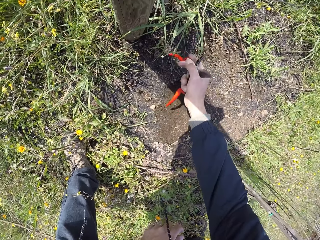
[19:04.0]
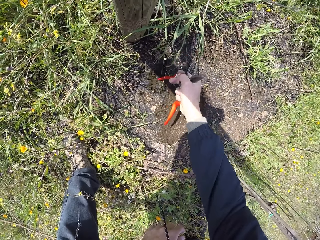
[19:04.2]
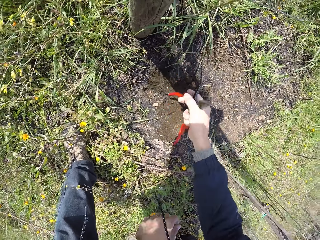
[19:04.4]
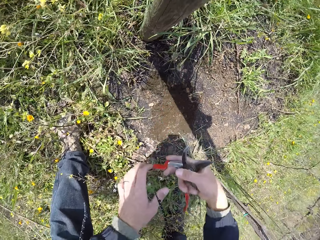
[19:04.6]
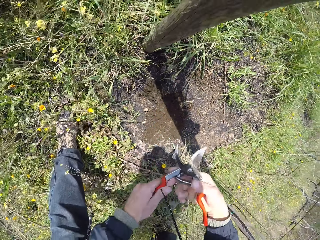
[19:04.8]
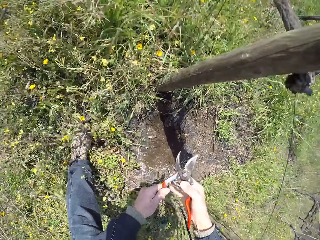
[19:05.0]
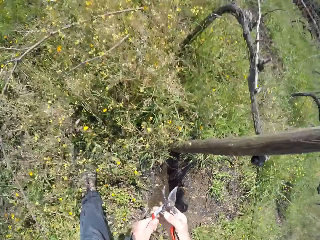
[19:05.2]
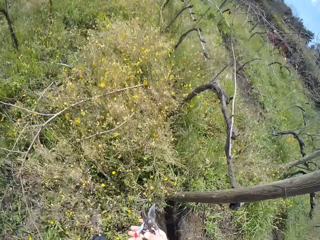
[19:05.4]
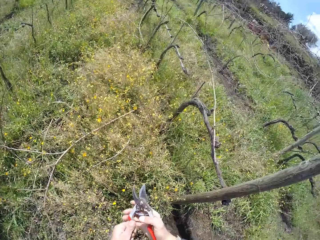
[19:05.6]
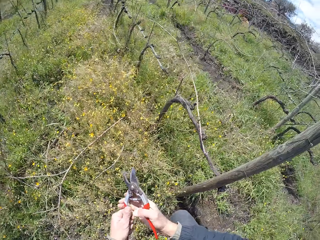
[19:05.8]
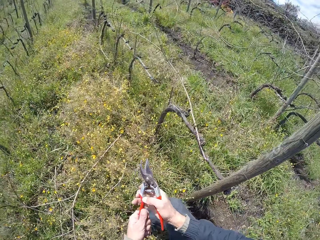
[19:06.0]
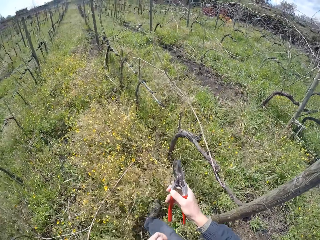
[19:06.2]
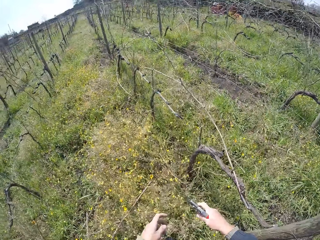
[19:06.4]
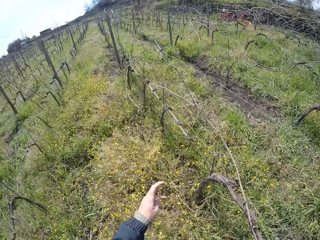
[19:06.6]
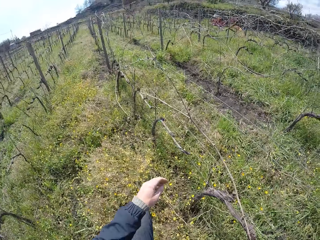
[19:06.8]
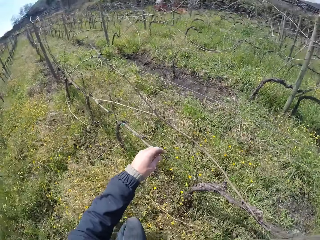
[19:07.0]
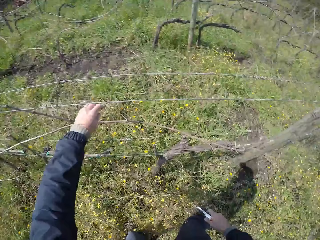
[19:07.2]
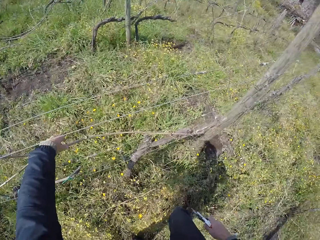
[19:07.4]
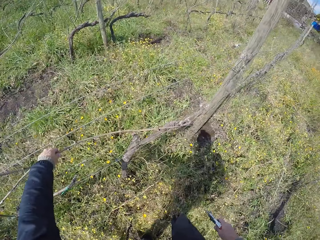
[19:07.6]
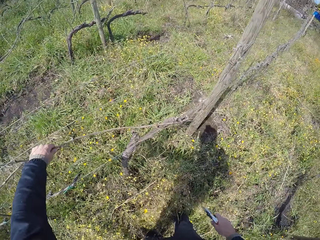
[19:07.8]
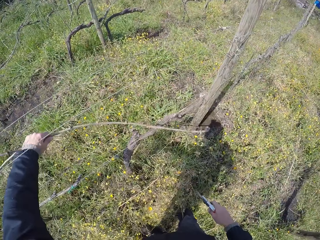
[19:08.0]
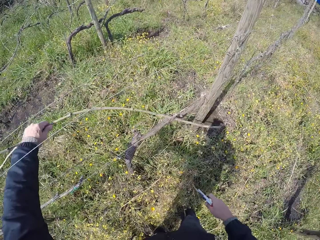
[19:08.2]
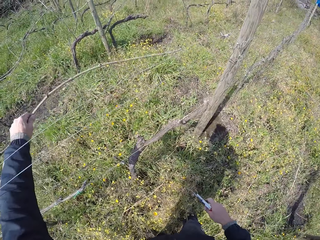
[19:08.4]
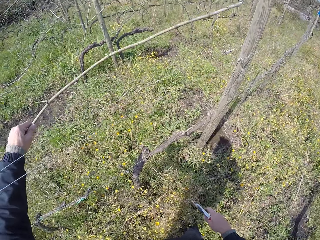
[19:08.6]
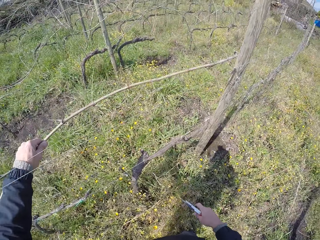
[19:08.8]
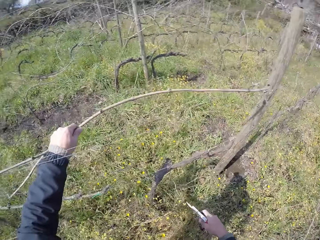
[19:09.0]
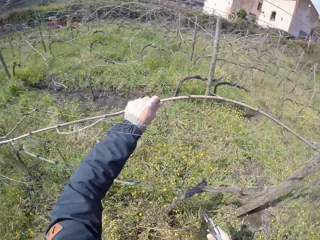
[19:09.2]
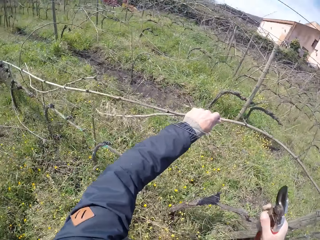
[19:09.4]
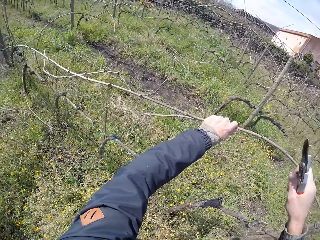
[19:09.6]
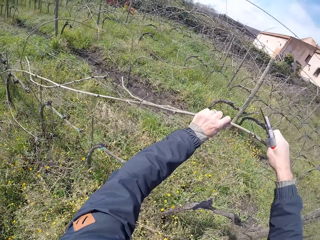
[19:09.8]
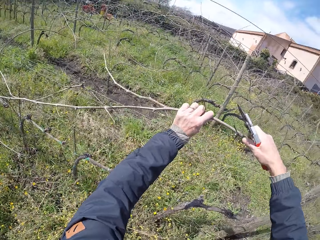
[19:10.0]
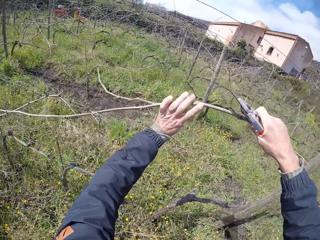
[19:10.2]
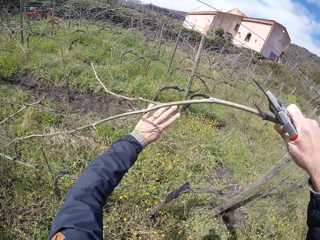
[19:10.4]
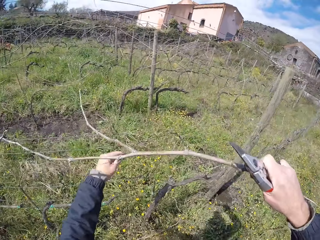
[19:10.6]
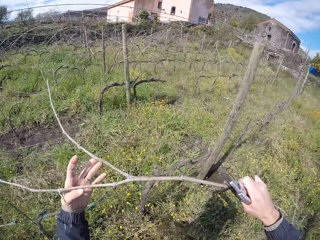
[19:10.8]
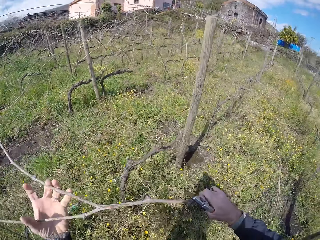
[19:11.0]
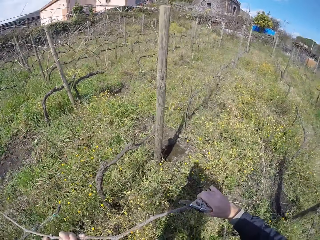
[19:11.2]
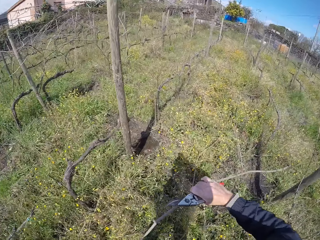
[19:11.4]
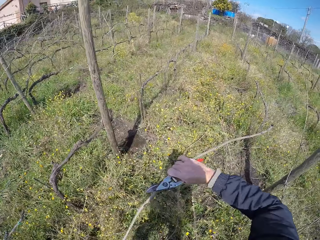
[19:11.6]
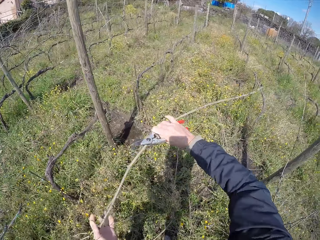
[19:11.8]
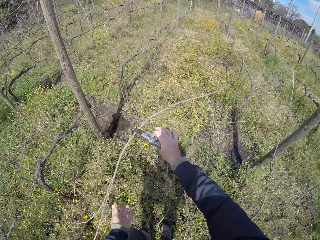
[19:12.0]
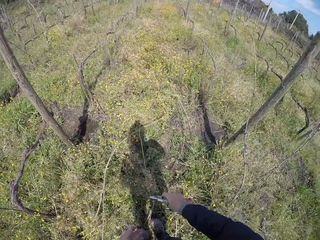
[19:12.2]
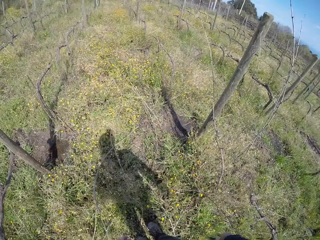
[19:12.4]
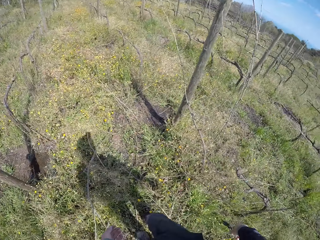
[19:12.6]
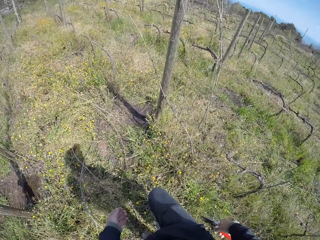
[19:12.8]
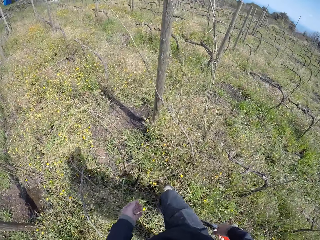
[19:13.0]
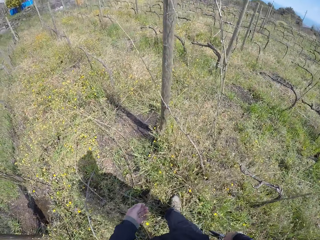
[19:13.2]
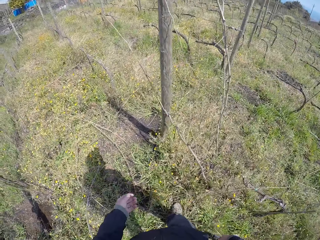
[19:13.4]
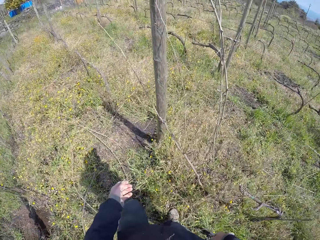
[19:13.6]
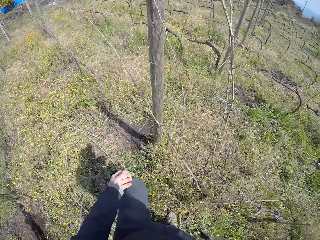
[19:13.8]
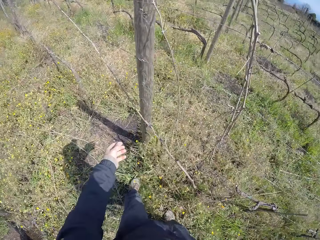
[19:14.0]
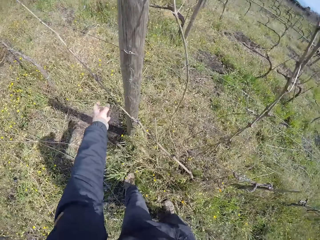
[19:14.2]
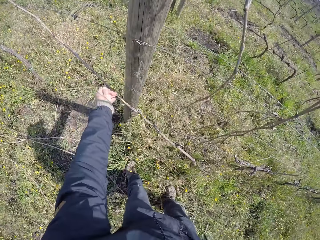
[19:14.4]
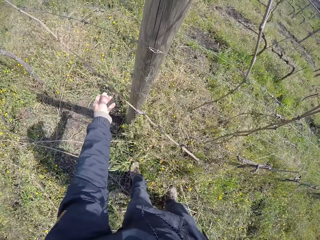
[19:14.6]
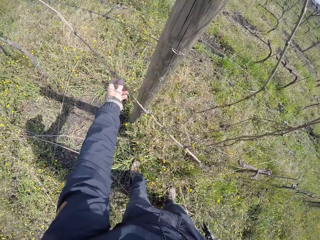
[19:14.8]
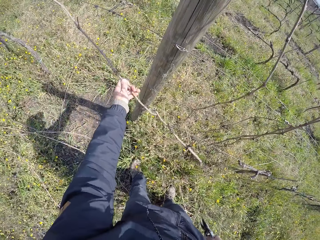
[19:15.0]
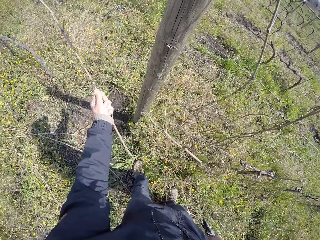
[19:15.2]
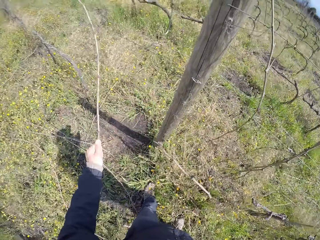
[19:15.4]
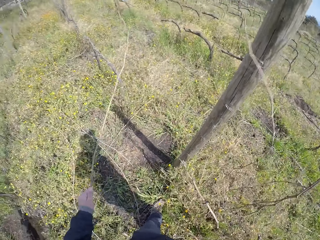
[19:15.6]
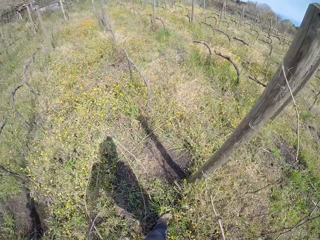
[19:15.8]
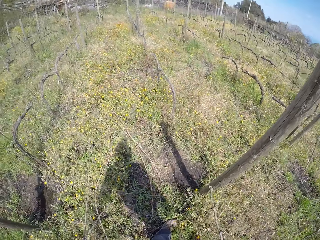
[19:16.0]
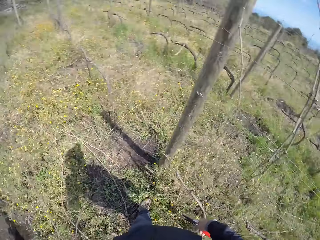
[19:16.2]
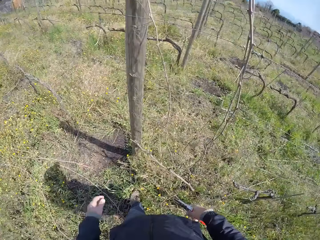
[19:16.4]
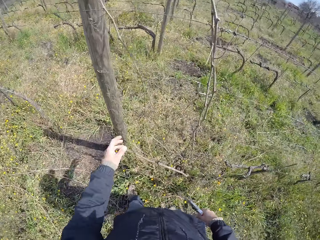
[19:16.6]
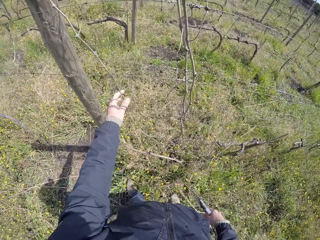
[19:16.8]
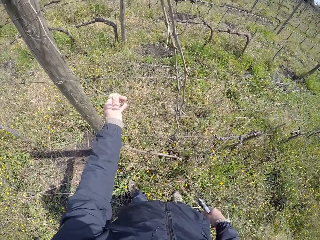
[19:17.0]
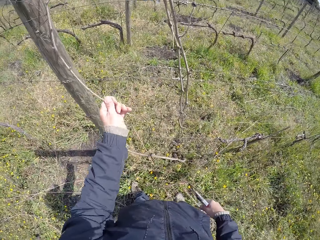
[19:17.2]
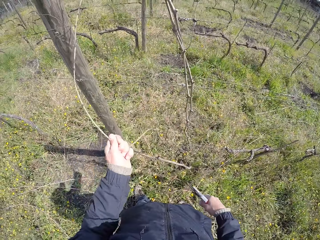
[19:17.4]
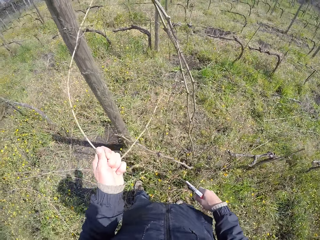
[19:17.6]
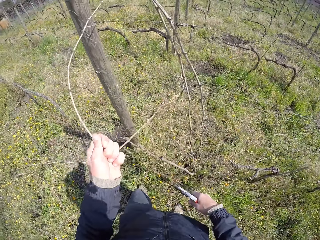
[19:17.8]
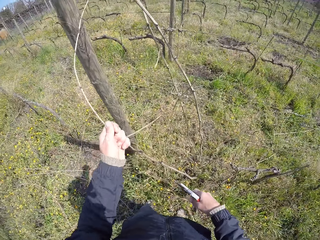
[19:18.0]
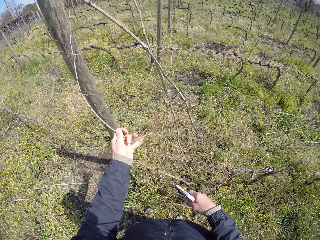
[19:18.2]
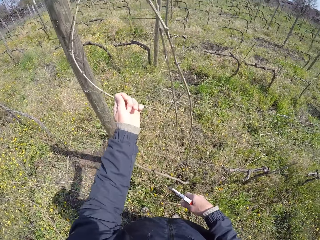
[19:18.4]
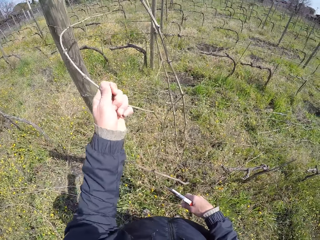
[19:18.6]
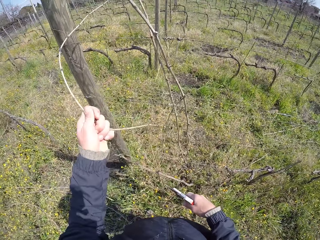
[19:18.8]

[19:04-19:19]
The camera wearer holds the pruning shear with both hands. He walks. He holds a twig using his left hand. He pulls the twig from the barb wire with his left hand. He pulls the twig from the barb wire with his right hand. He holds the twig using both hands. He removes his left hand from the twig. He throws the twig using both hands. He walks. He holds the twig using his left hand. He pulls the twig from the barb wire with his left hand. He drops the twig on the ground with his left hand. He holds another twig. He pulls the twig from the barb wire with his left hand.

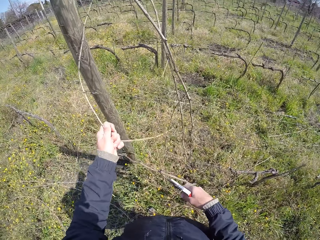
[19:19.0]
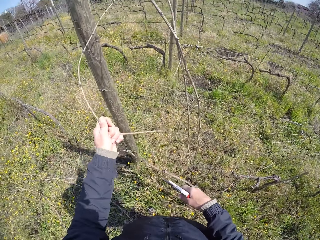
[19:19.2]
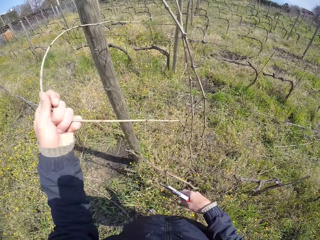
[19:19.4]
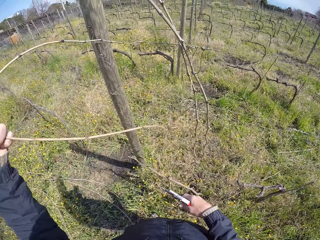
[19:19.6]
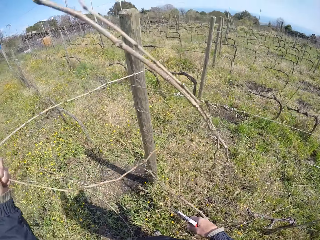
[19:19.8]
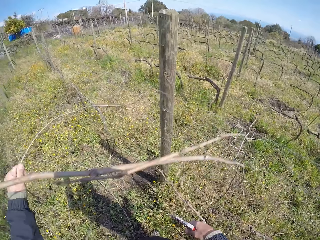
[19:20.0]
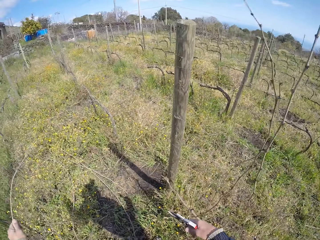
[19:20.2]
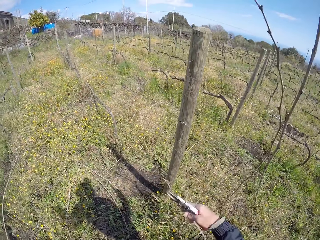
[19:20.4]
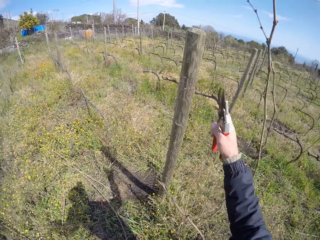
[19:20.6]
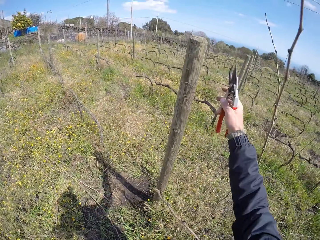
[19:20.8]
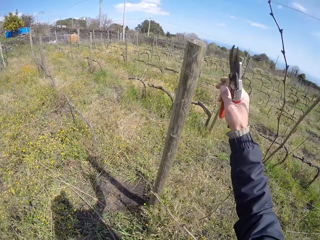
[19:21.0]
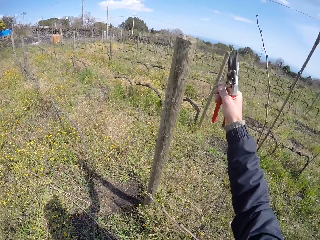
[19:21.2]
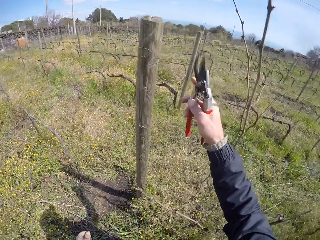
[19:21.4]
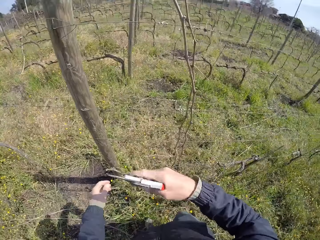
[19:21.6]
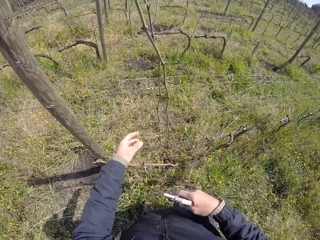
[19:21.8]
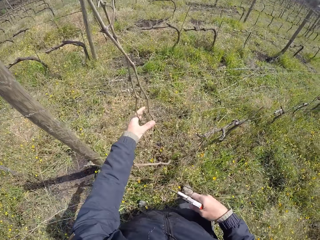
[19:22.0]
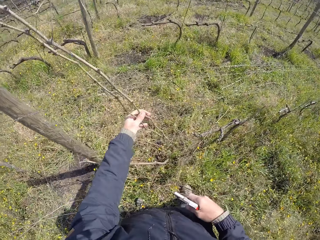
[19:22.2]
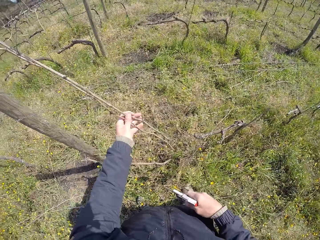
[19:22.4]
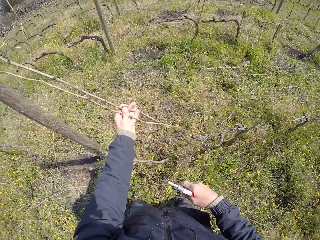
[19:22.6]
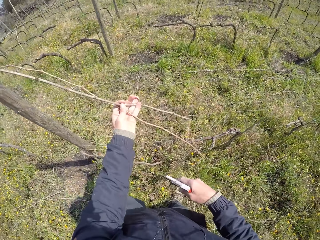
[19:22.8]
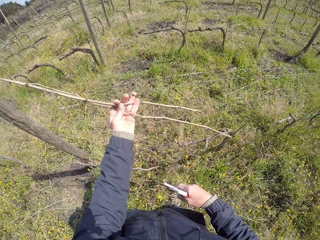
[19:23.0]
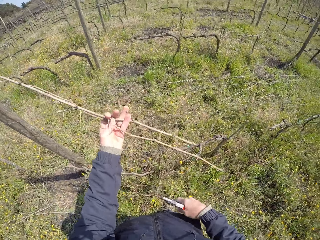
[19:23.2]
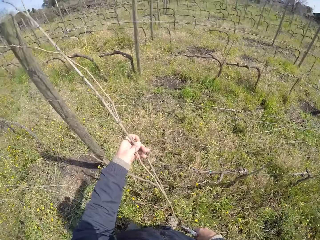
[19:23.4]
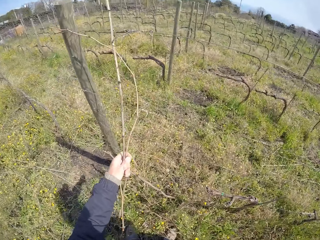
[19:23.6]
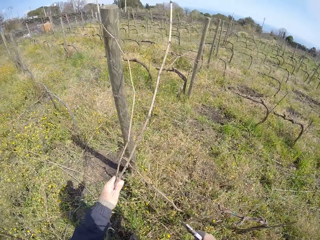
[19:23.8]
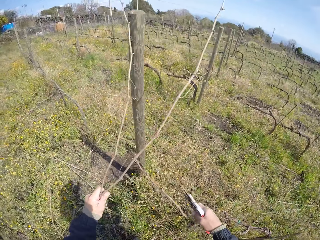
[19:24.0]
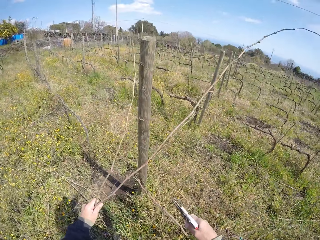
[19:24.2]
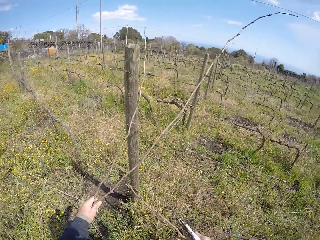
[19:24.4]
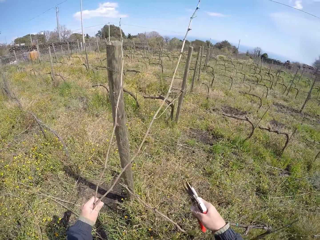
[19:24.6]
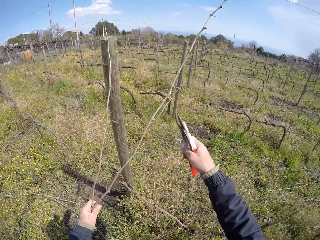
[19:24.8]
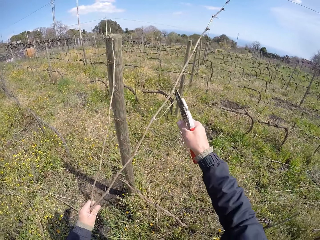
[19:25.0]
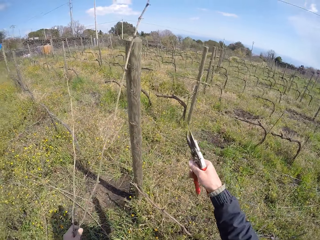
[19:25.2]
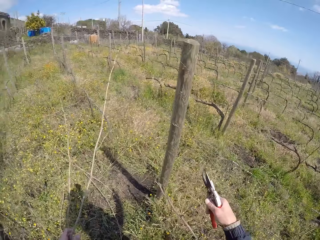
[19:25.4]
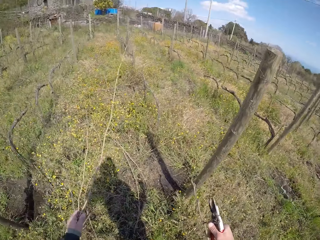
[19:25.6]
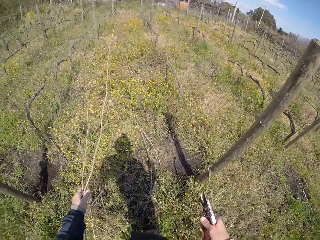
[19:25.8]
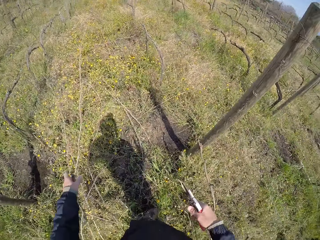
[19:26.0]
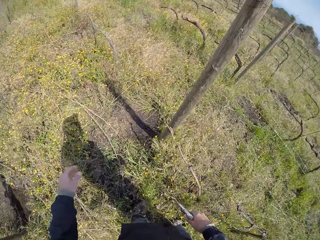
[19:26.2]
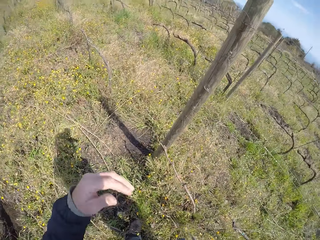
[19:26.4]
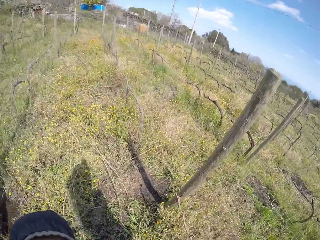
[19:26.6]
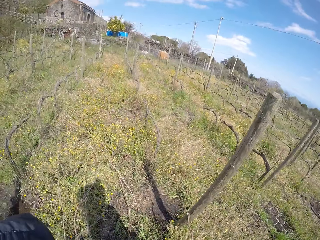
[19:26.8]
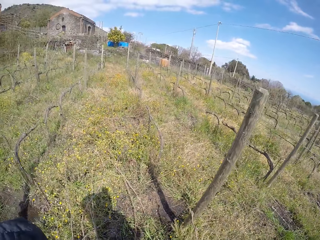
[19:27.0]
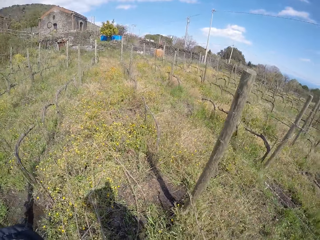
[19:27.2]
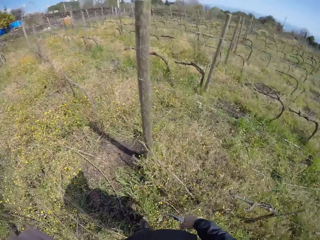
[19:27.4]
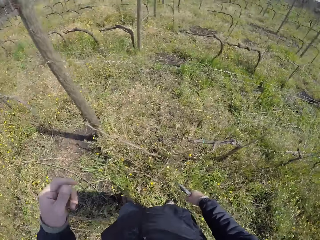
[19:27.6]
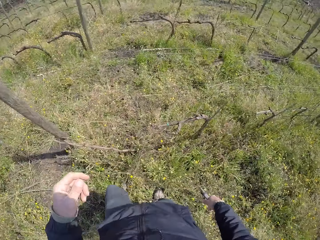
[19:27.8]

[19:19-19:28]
The camera wearer drops a twig to the ground using his left hand. He adjusts the barb wire with his right hand. He pulls a stick using his right hand and holds the stick using his left hand. He pulls some twigs from the barb wire with his left hand. He cuts the twigs from the barb wire with the pair of pliers or pruning shear in his right hand. He drops the twigs on the ground with his left hand.
